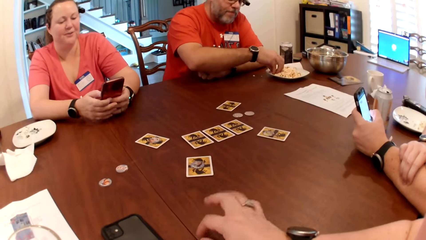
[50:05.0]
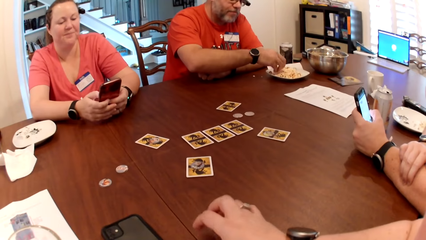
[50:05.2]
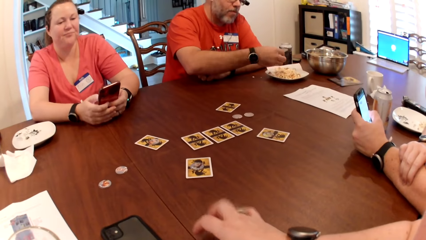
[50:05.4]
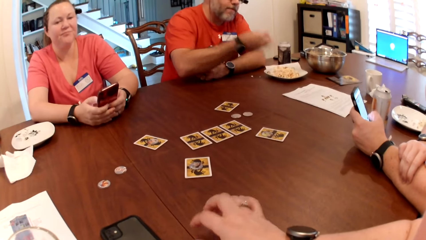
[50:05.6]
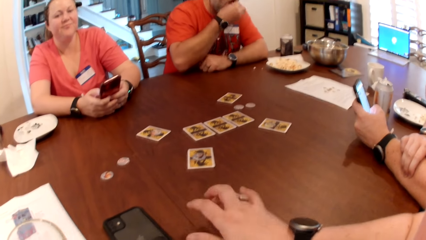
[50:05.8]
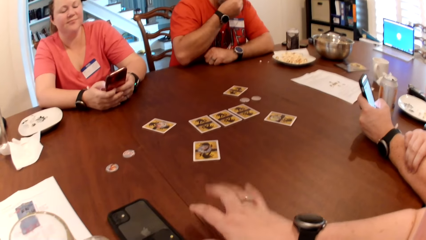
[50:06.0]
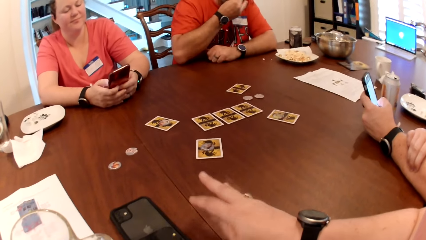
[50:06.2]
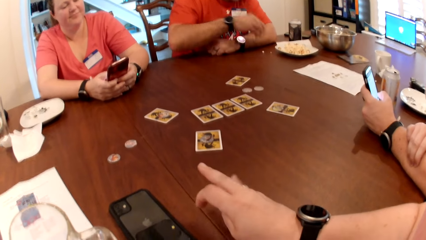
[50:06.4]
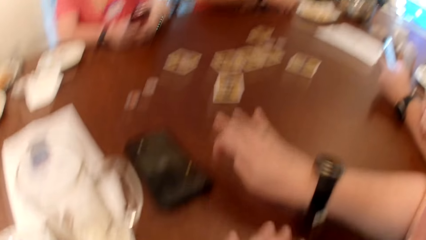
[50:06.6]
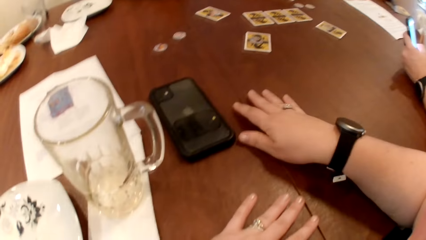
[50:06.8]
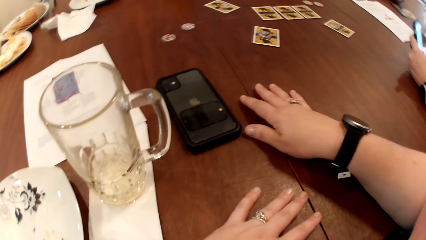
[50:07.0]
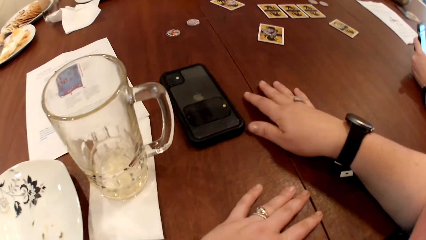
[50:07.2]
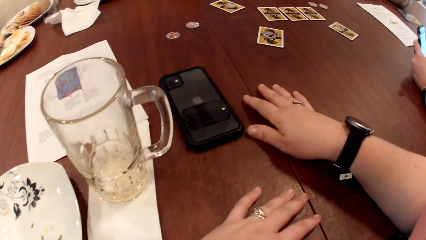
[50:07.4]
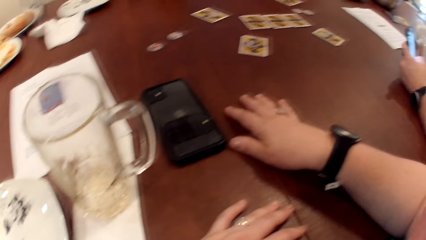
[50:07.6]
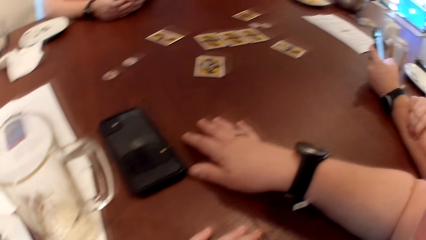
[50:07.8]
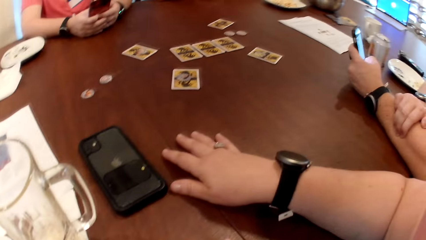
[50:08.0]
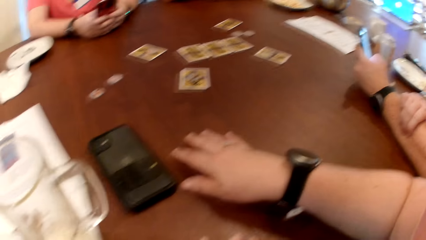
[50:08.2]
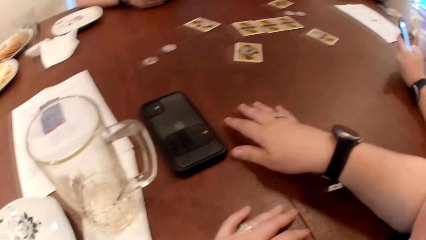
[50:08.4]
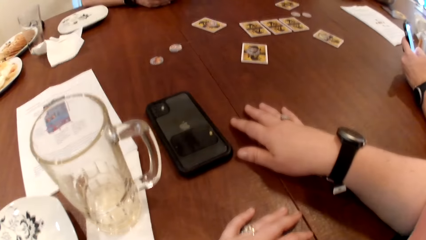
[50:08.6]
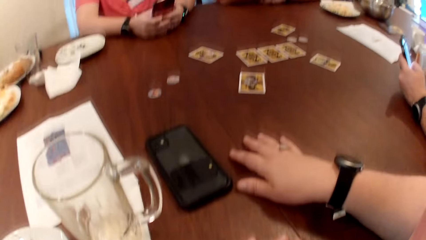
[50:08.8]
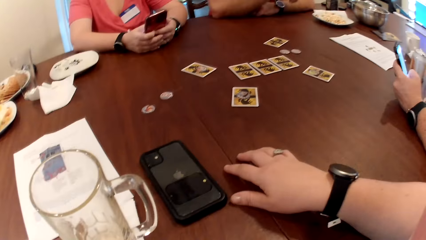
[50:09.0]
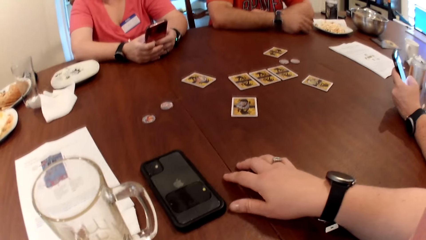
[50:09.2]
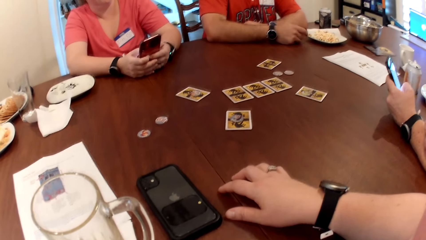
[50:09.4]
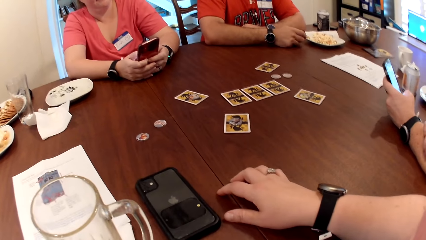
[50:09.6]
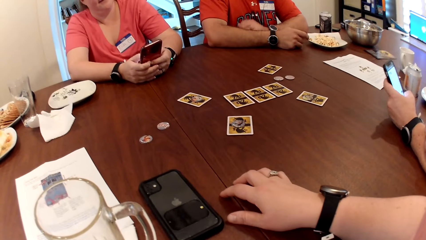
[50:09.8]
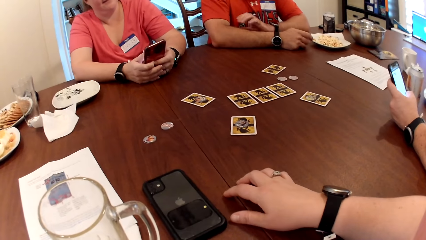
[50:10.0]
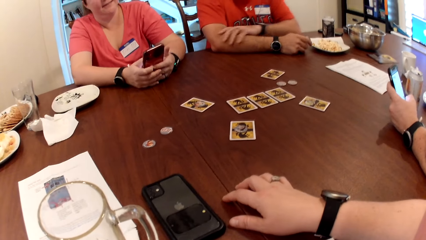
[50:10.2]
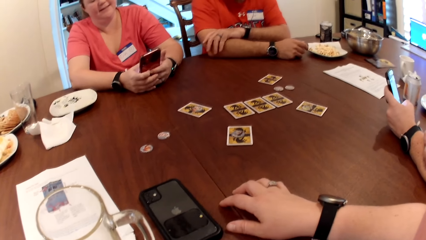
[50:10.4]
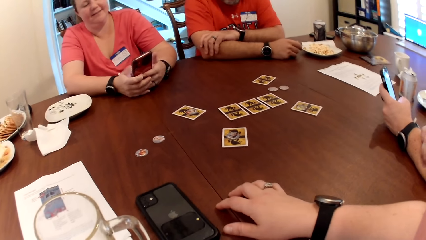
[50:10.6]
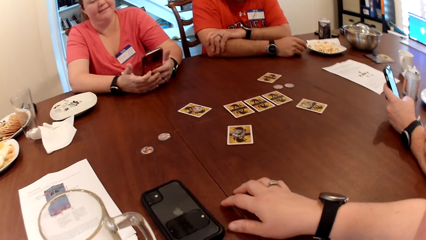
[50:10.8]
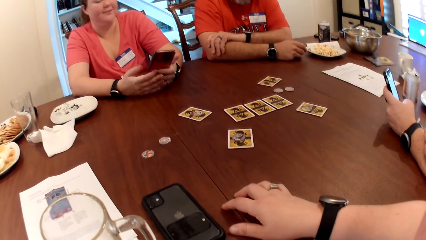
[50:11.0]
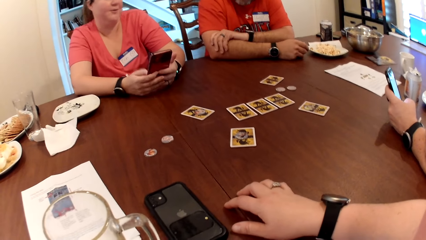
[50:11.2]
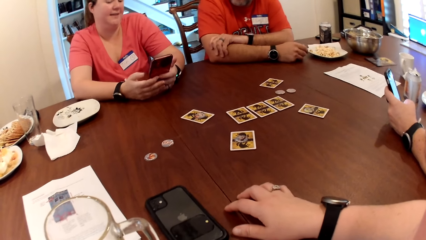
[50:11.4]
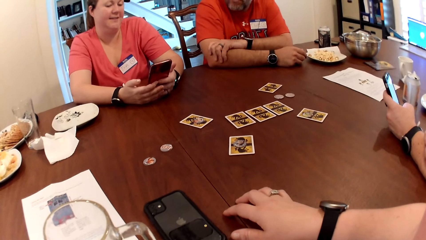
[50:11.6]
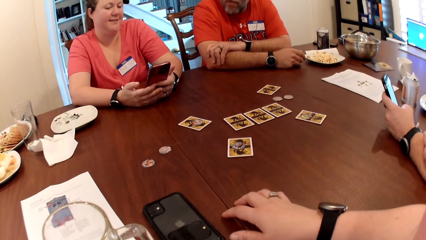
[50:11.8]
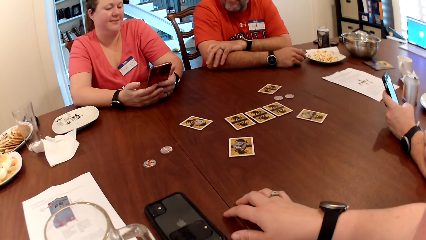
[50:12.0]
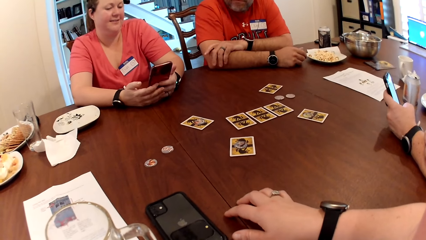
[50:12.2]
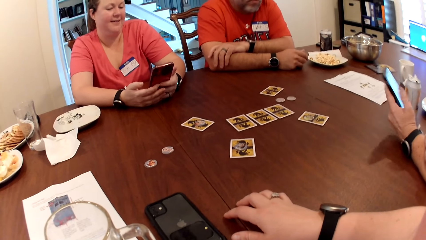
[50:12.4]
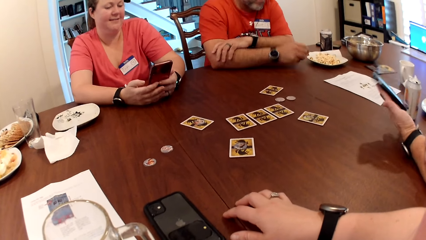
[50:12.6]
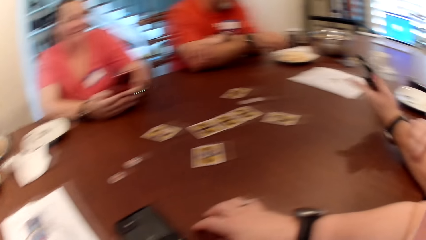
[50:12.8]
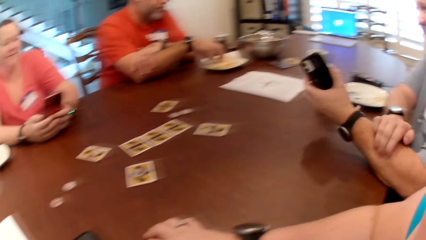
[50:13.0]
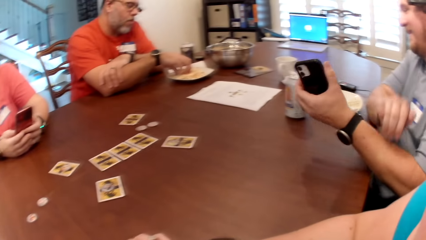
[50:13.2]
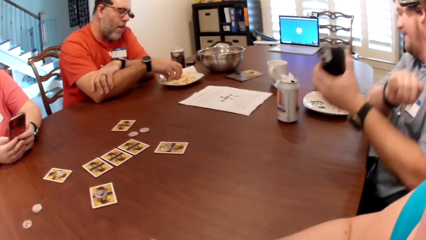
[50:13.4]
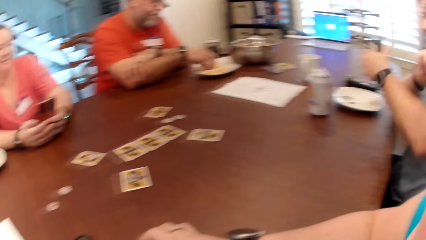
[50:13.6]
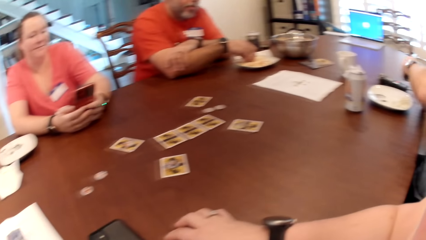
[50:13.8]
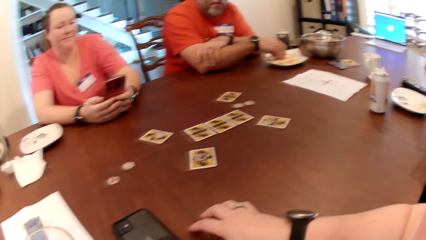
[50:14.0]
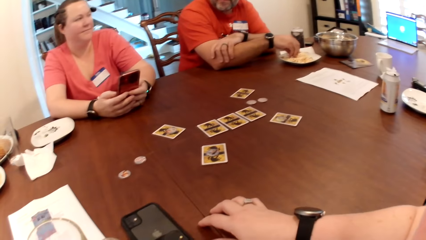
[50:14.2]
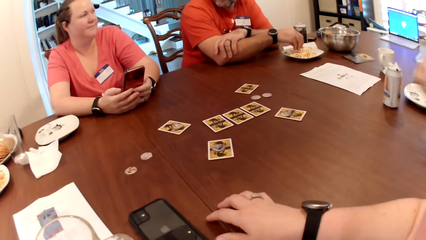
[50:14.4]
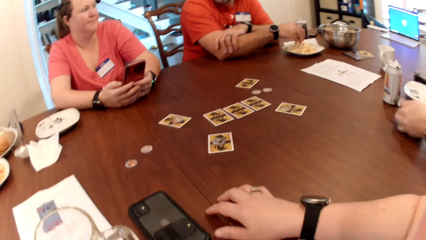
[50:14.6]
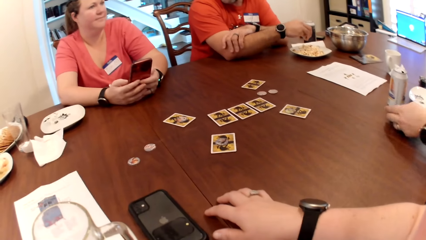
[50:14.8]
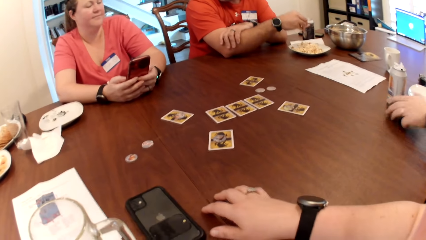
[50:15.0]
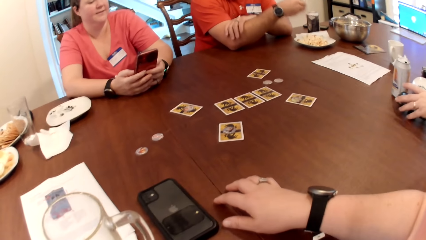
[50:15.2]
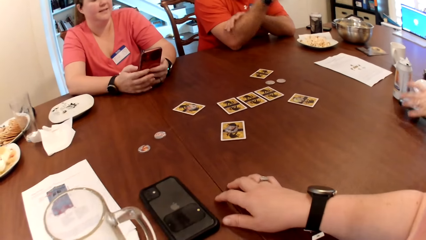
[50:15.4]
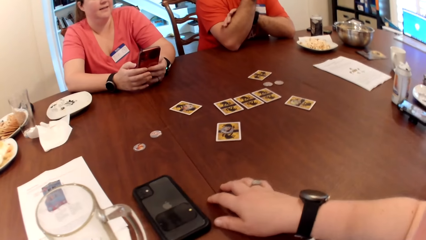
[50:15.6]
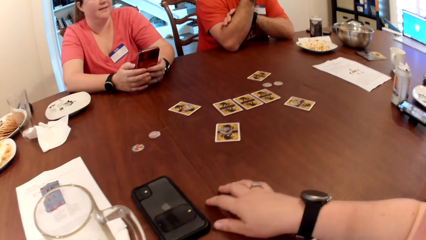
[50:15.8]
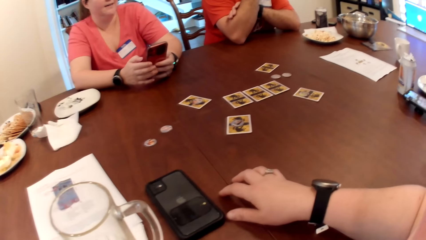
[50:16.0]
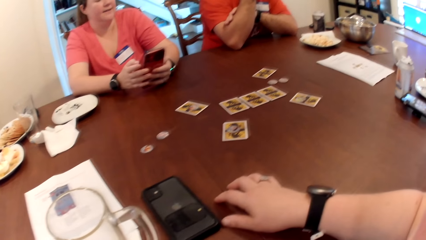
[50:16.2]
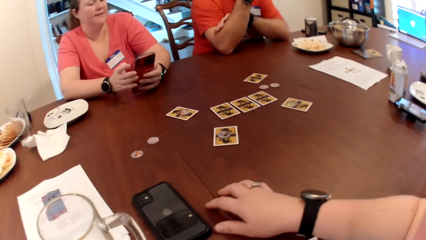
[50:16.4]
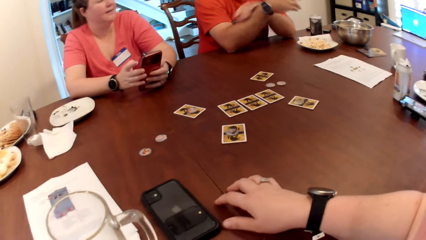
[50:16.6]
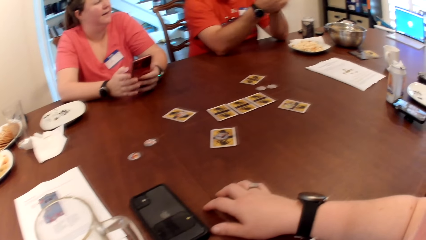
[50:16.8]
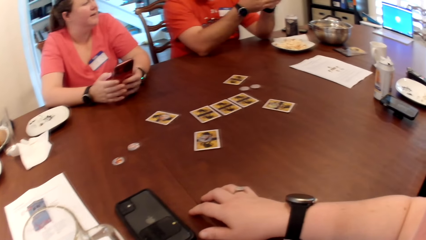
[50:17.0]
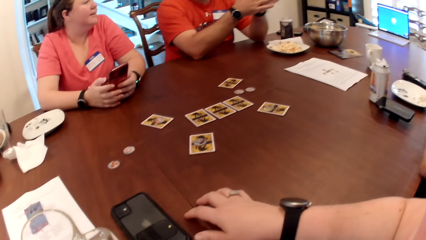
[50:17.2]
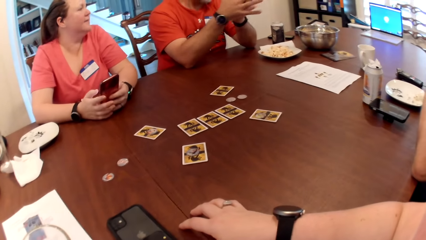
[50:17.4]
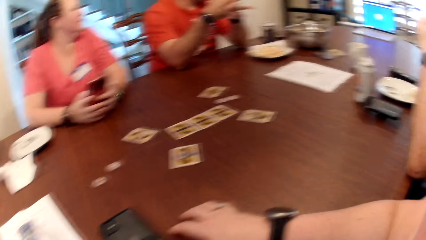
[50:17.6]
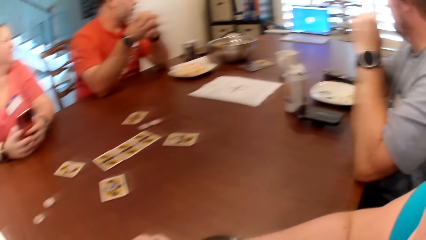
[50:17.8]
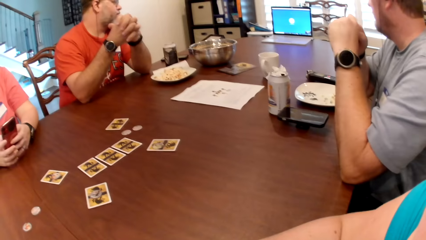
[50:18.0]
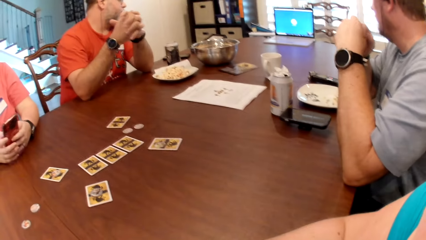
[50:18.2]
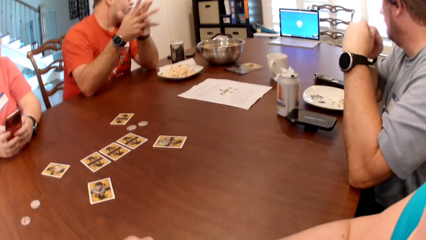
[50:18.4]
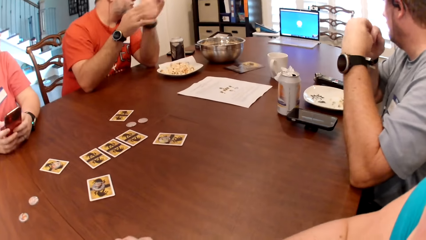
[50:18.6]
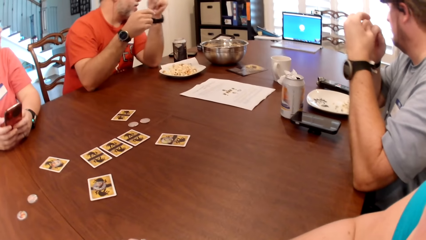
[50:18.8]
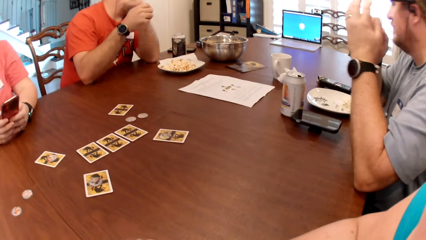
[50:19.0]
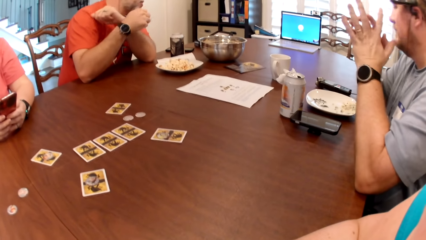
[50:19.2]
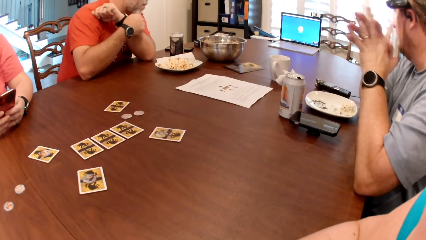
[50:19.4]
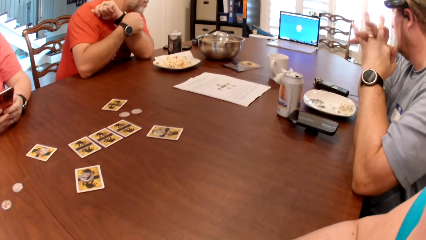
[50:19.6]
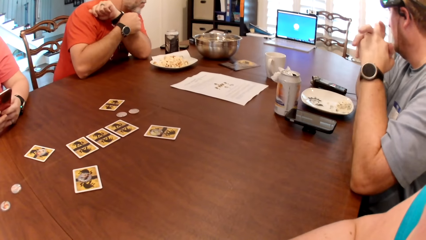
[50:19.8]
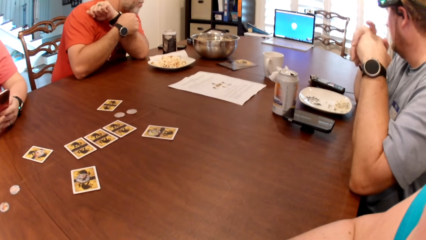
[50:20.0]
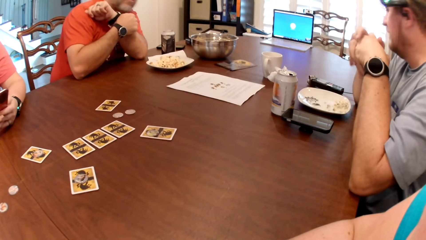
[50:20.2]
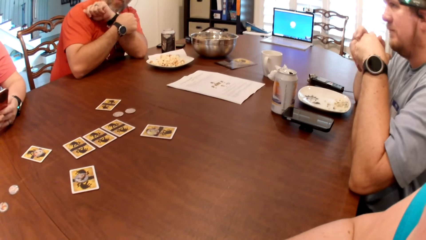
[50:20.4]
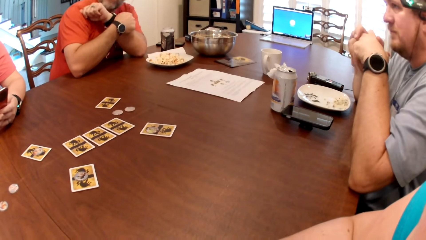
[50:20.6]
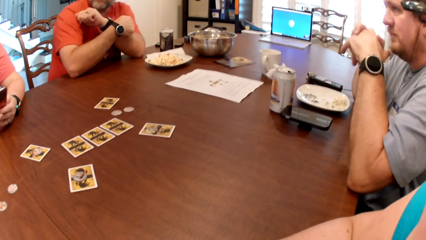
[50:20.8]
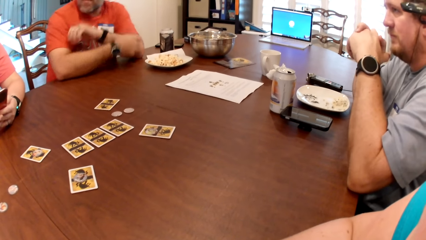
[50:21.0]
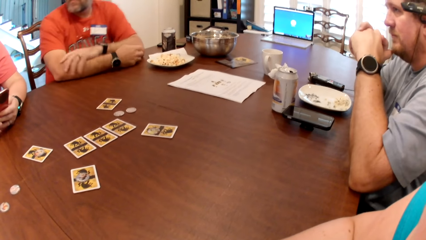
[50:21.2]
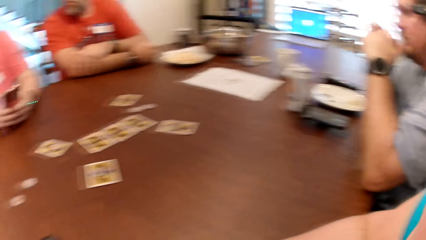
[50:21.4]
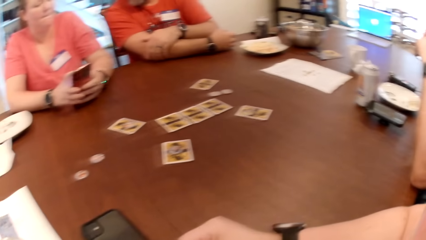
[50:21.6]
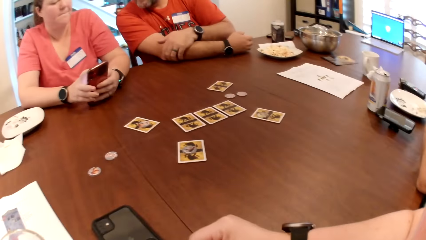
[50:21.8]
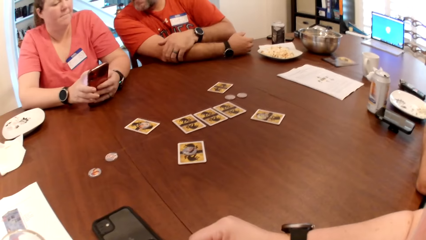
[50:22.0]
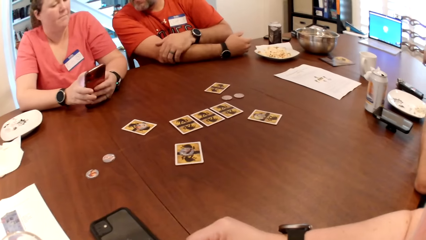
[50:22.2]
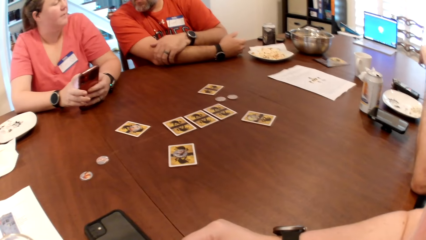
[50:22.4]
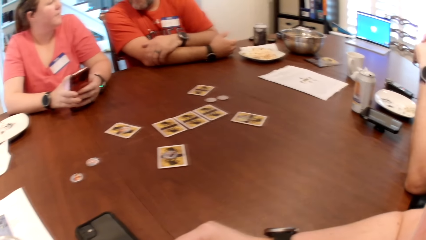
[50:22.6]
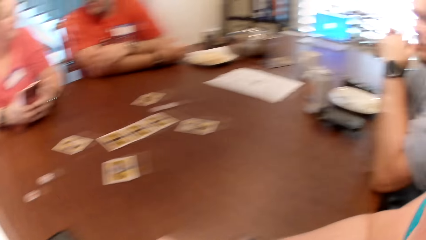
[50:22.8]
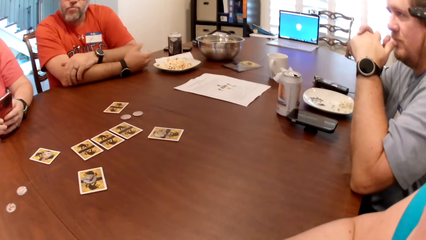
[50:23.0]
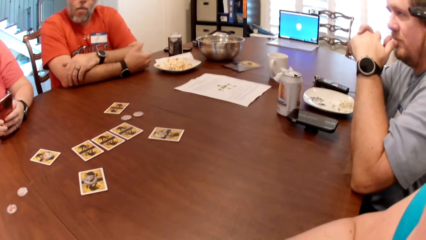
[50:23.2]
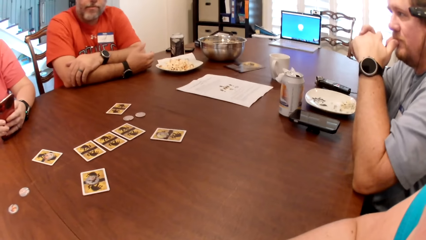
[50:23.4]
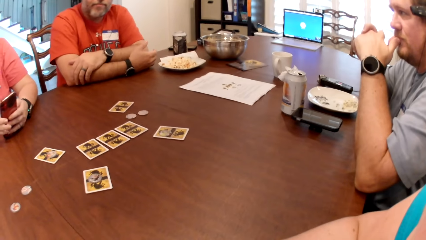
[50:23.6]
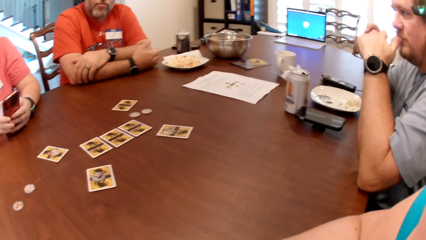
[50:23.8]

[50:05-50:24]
The camera wearer taps the table with her right hand. A man takes some popcorn from the plate on the table with his right hand. The man eats the popcorn in his right hand. A woman interacts with the man, another man and the camera wearer. The camera wearer looks around. The other man drops the phone on the table with his left hand.
